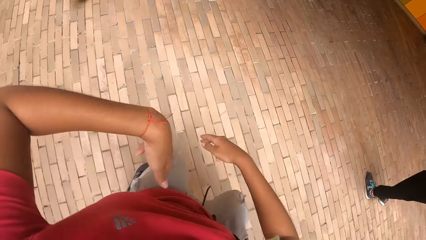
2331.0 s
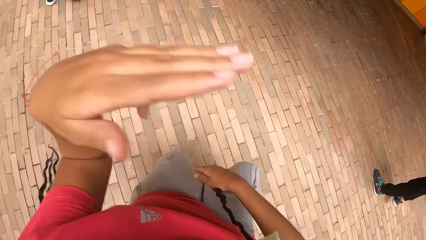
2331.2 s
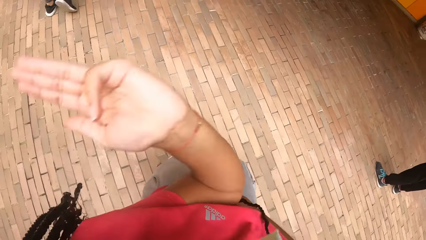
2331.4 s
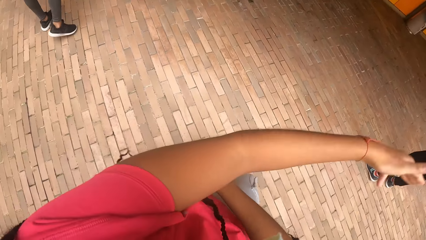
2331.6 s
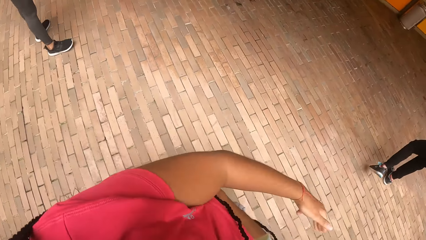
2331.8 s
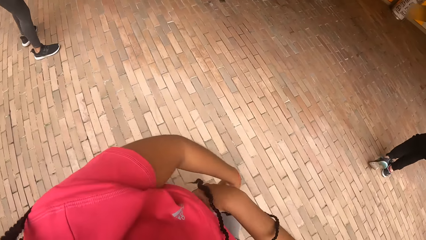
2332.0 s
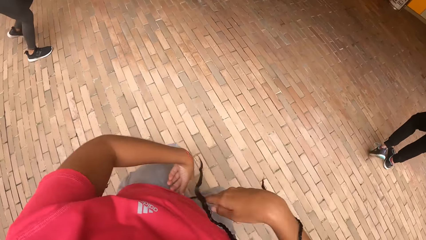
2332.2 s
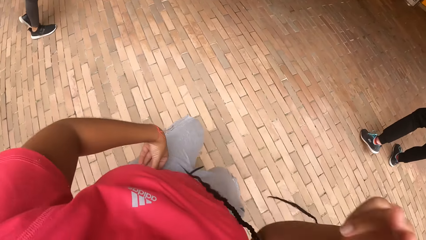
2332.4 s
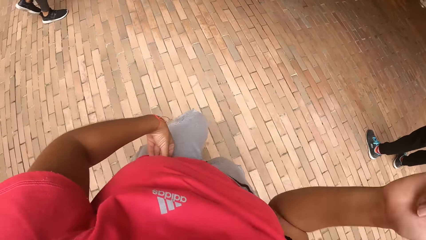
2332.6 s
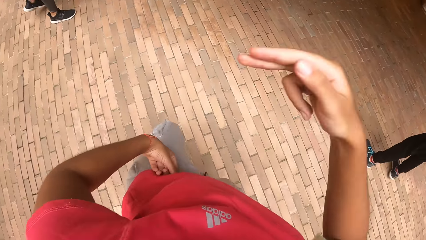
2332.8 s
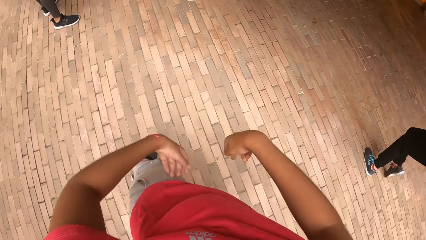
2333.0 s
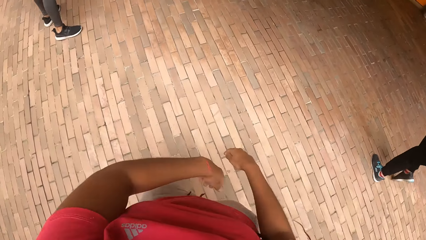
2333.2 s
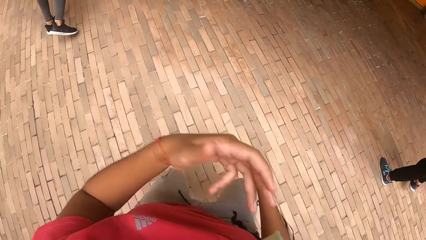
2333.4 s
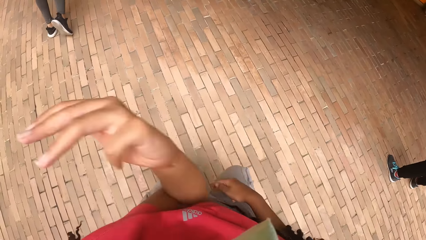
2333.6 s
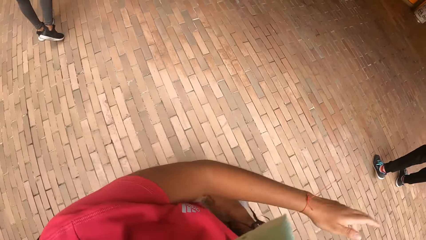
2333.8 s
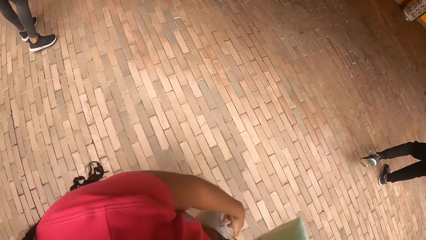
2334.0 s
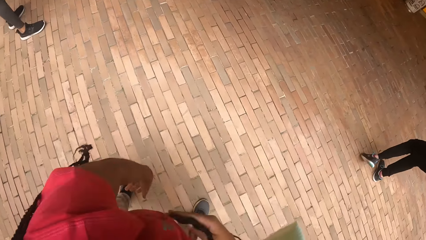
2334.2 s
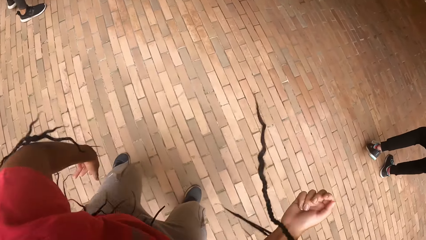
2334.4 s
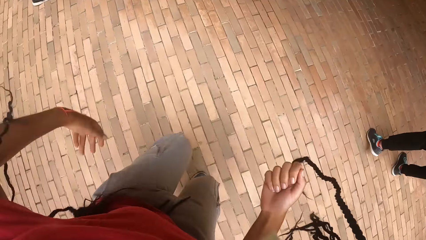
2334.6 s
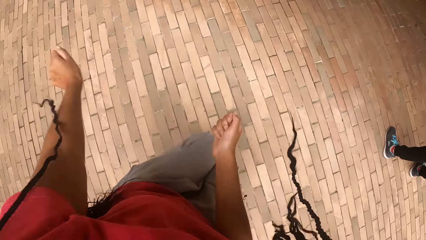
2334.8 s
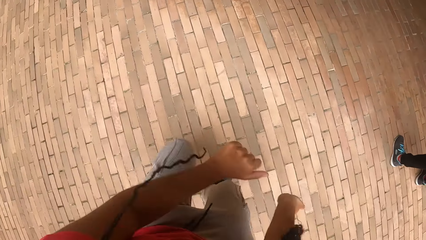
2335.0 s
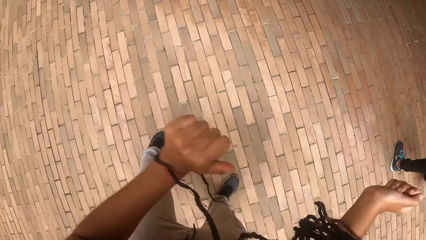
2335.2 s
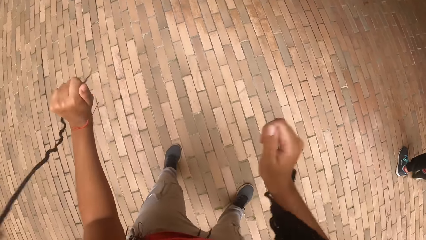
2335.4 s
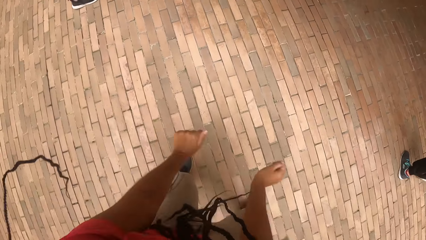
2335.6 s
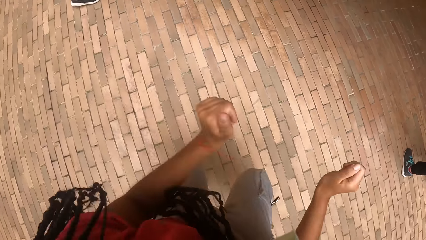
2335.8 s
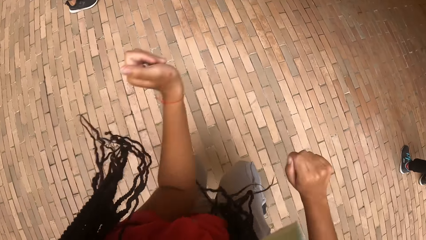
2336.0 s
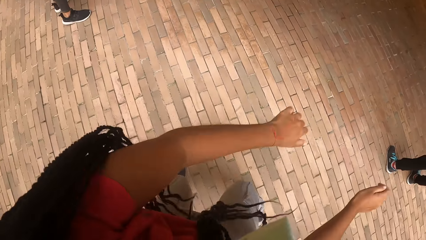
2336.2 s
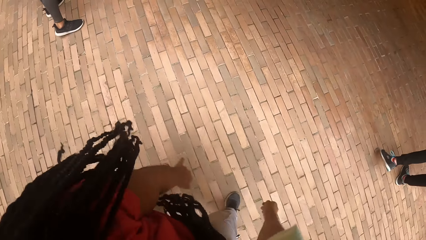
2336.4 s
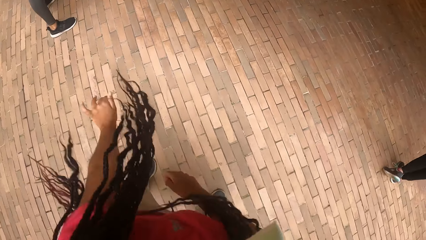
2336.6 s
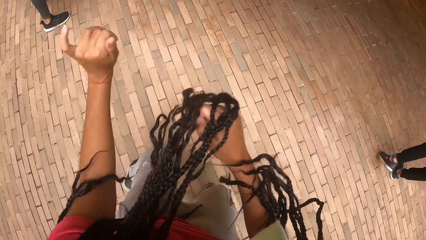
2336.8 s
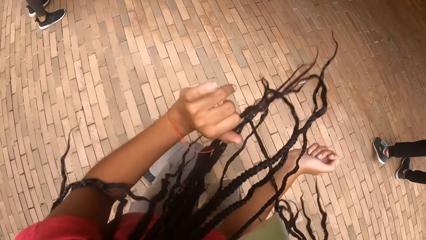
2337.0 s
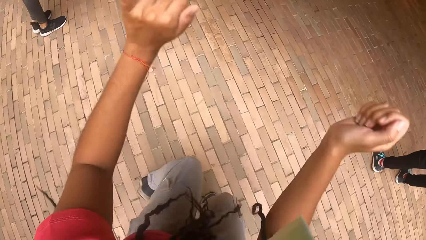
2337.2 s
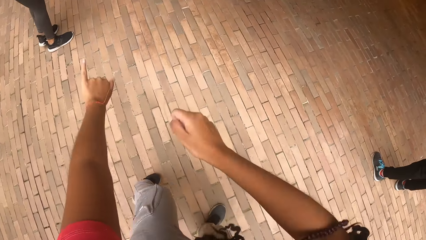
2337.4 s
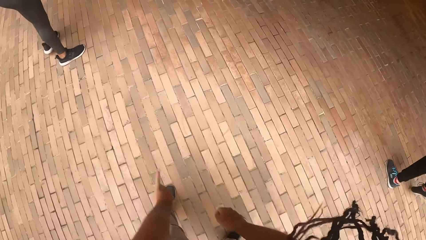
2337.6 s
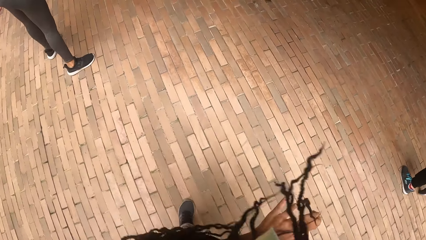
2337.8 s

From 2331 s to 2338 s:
The camera wearer is dancing.

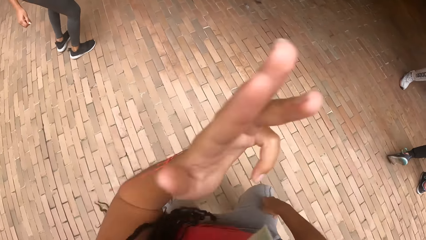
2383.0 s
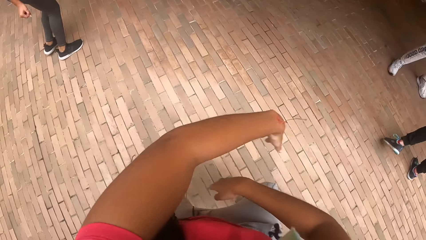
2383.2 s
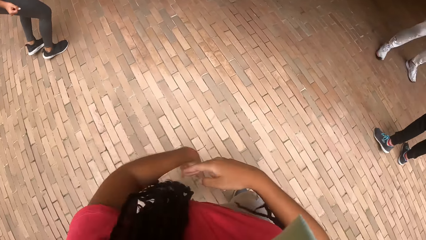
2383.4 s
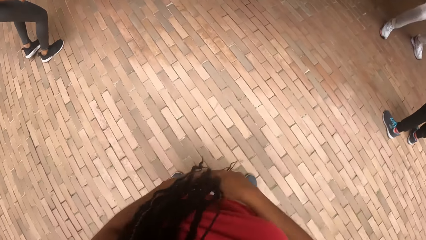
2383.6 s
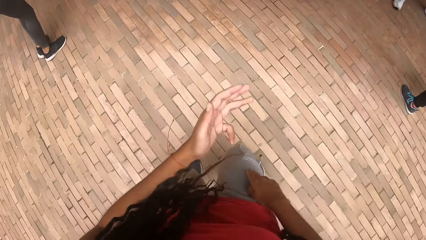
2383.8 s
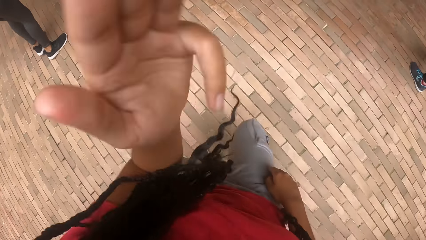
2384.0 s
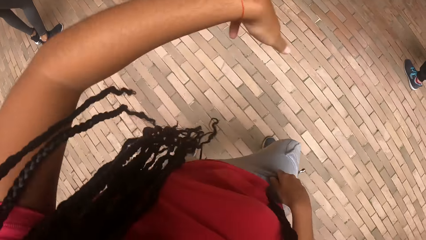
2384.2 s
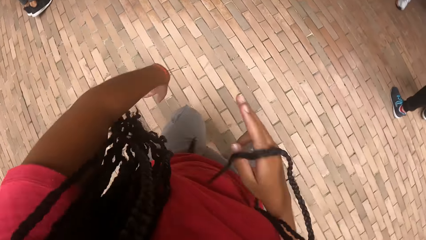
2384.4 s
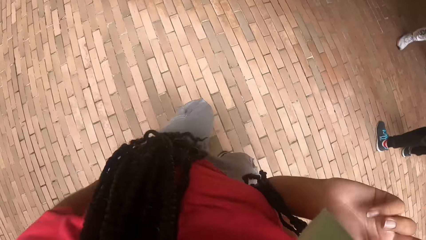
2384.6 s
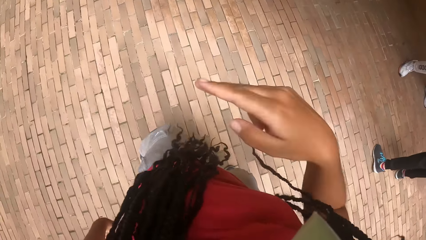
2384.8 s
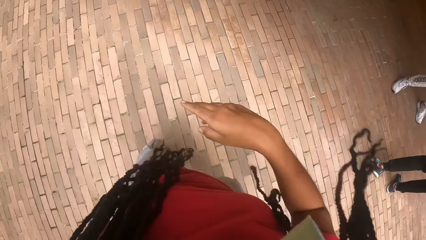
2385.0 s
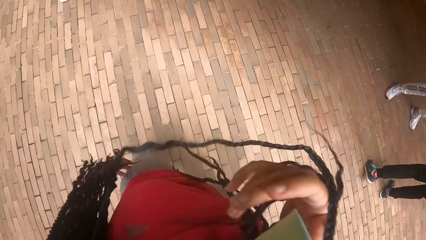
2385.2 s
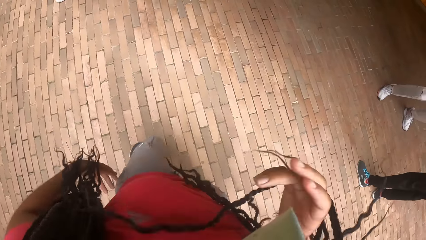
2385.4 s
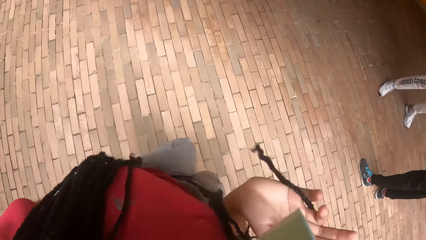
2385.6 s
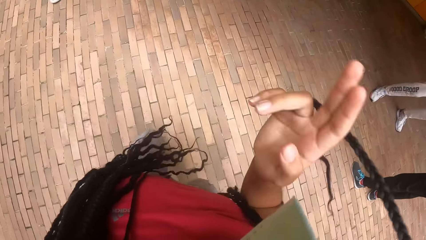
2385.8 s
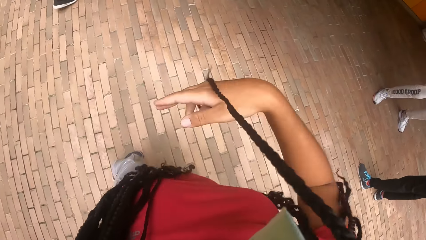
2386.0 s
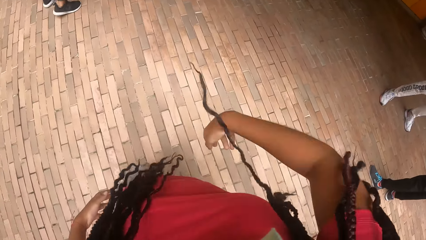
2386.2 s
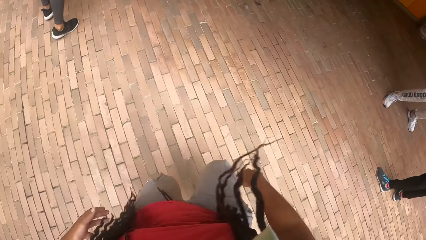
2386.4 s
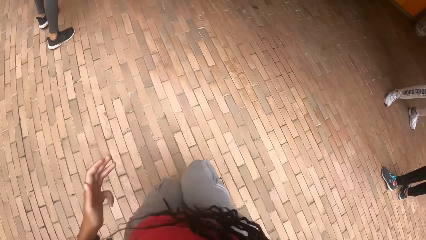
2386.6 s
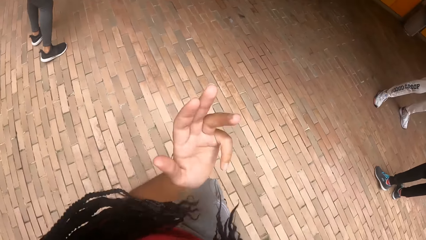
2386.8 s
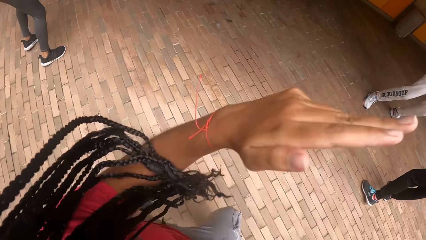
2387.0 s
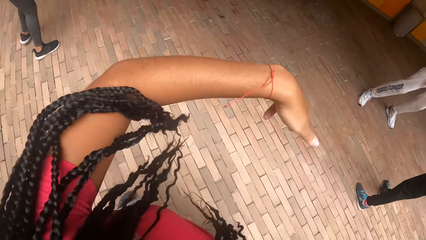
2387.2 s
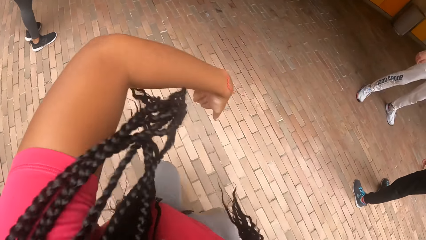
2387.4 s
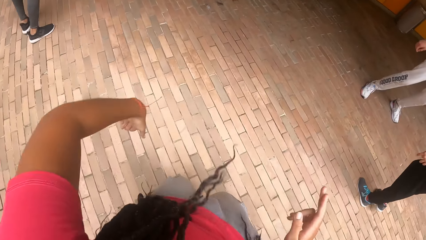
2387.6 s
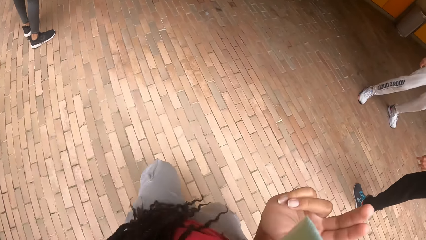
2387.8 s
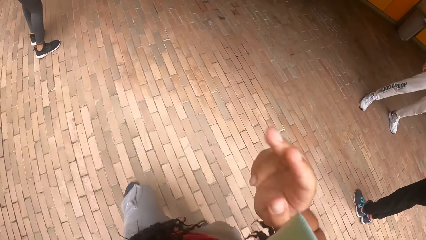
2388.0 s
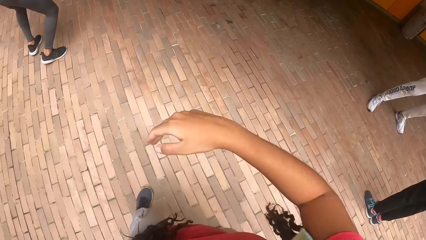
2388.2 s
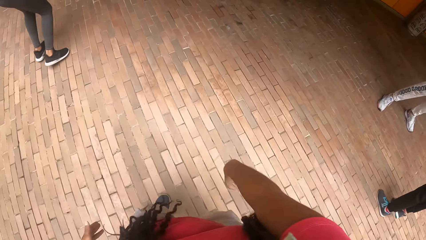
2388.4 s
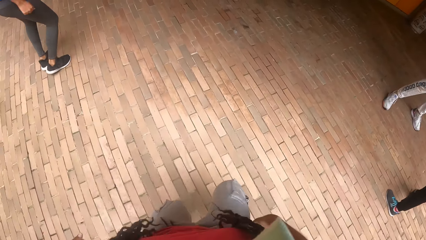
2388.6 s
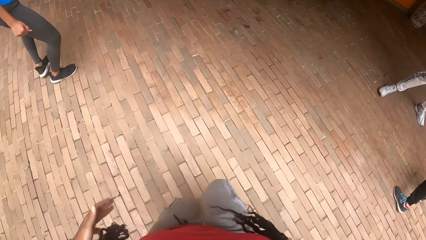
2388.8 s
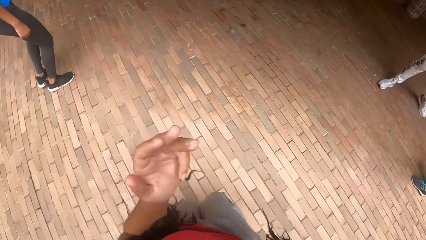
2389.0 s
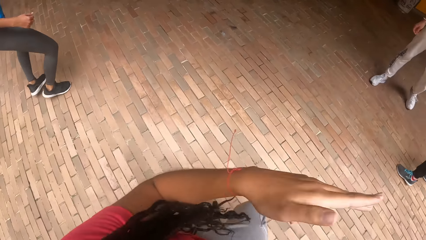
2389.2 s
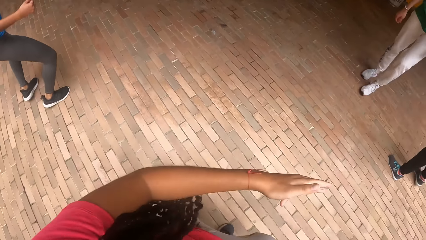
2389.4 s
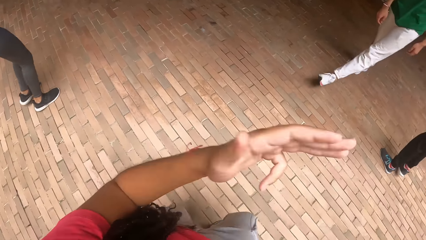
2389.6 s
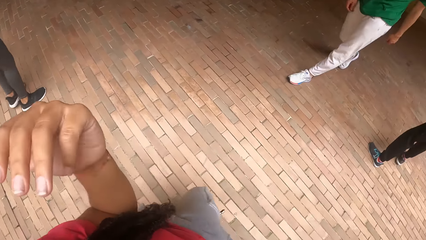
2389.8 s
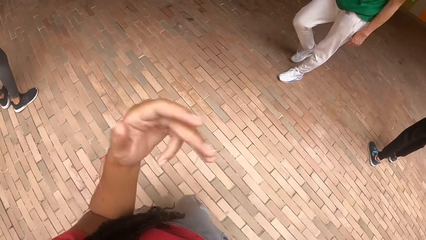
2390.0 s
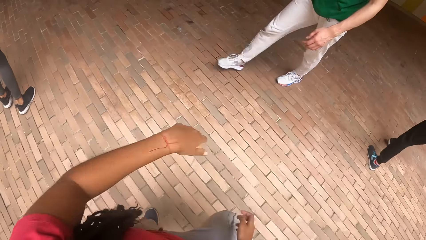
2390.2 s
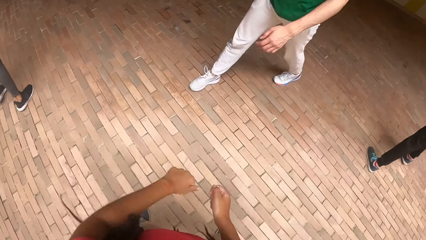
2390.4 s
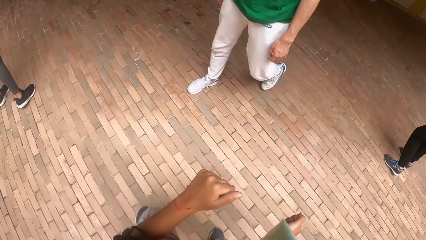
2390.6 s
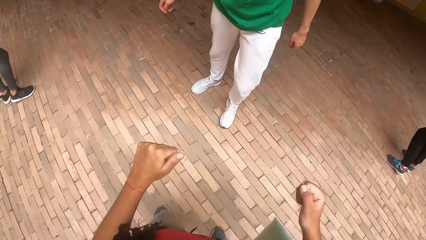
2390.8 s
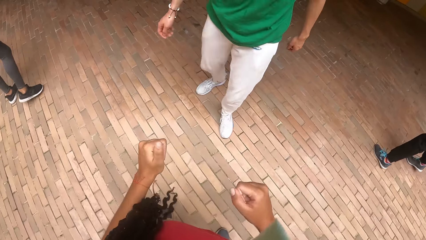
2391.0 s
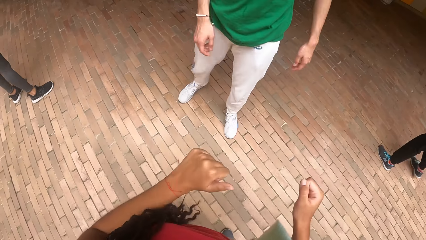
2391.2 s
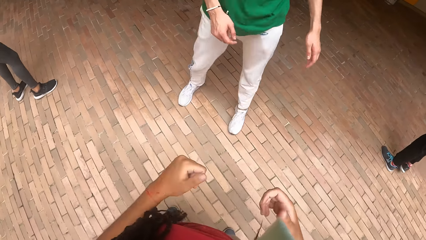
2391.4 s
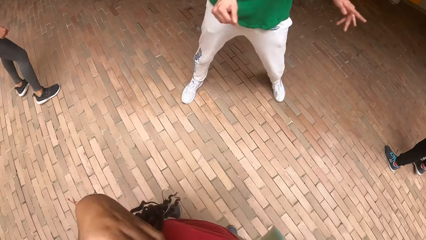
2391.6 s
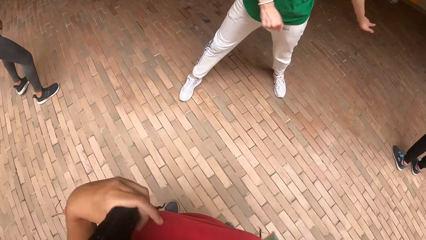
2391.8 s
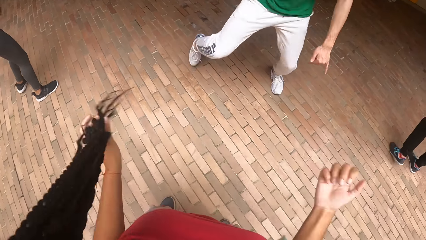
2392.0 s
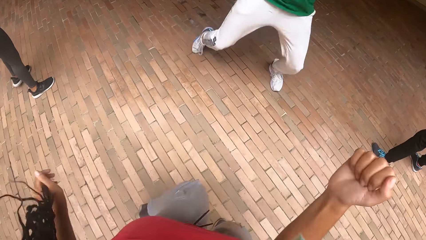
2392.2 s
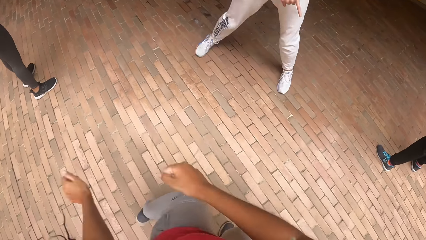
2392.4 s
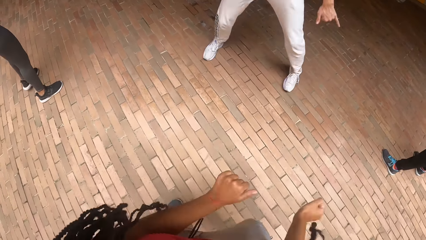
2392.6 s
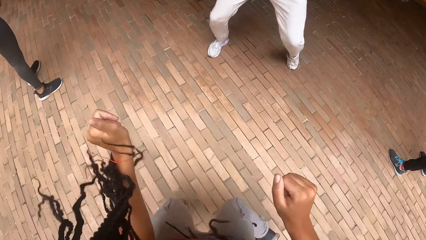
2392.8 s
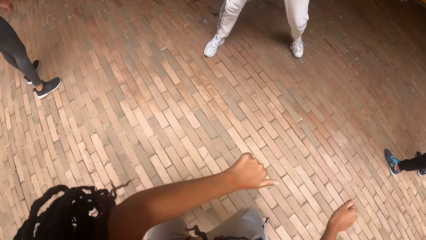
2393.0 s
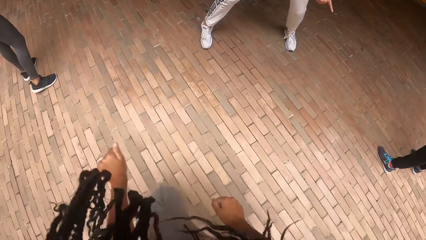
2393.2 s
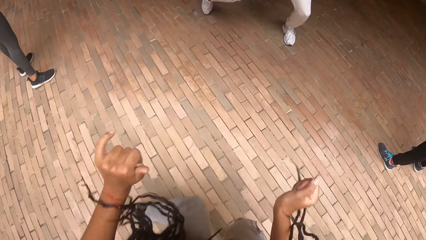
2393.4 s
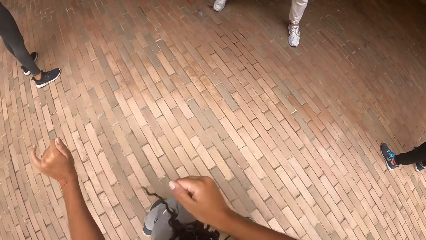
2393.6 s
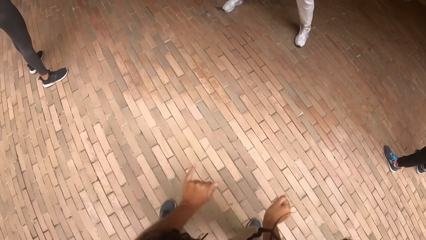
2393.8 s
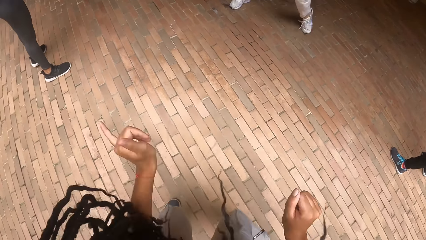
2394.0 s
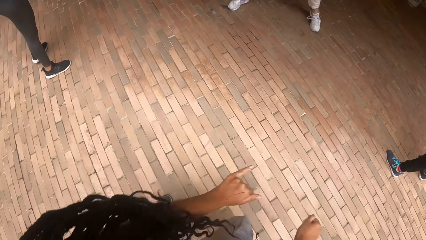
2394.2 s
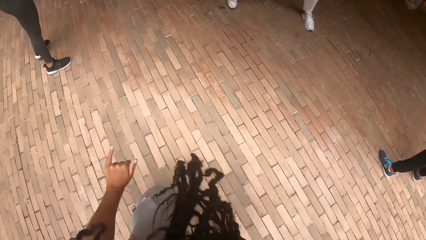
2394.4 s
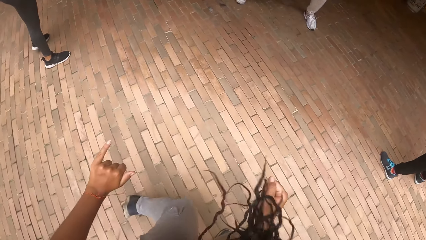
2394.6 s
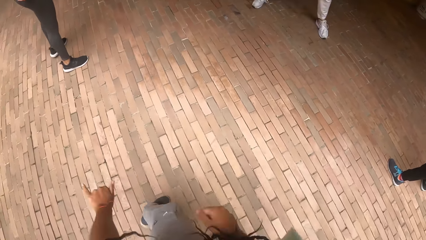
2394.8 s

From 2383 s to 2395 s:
The camera wearer is moving her hands. A man interacts with the camera wearer. The man dances.
